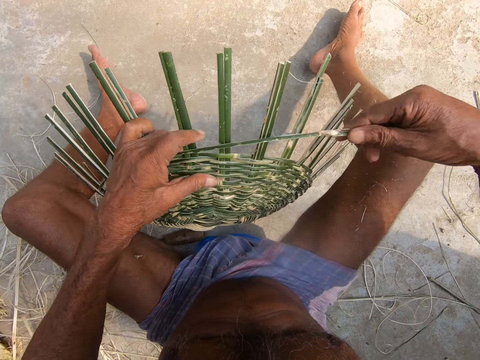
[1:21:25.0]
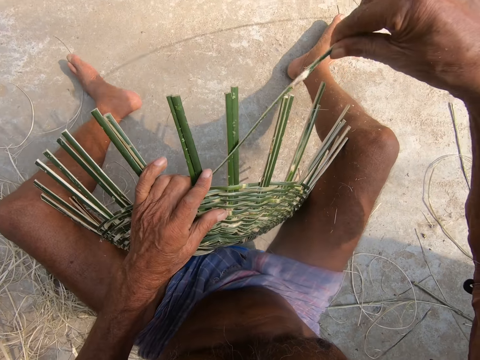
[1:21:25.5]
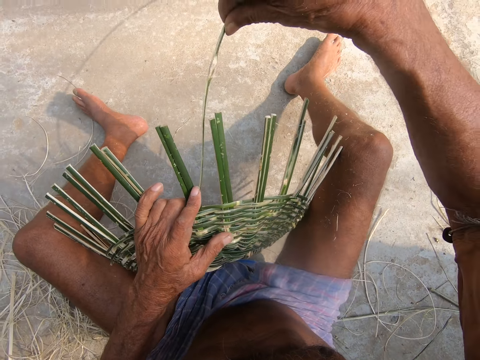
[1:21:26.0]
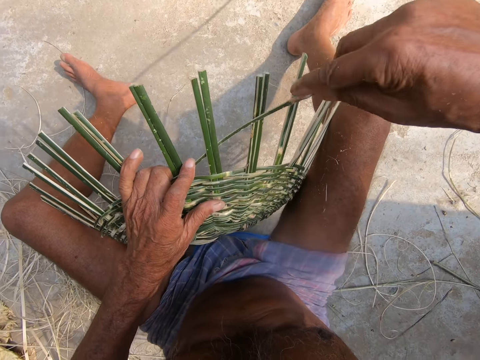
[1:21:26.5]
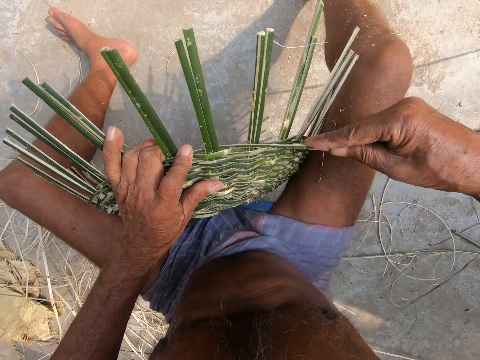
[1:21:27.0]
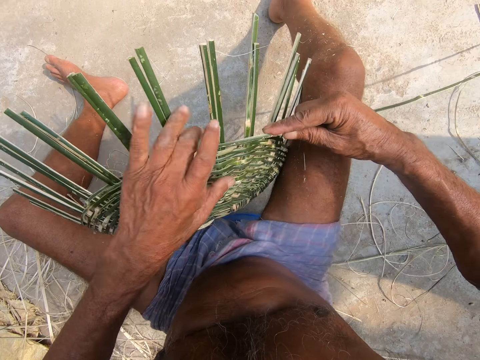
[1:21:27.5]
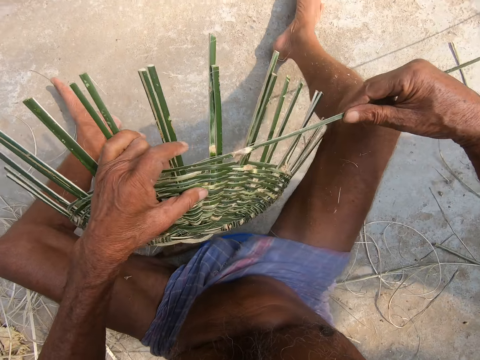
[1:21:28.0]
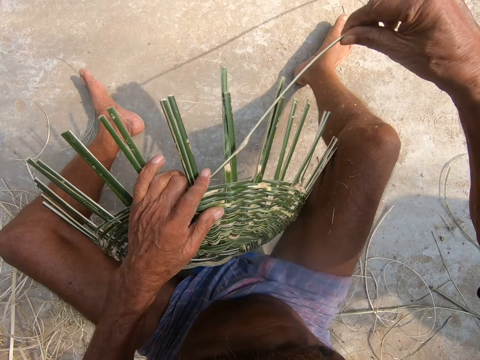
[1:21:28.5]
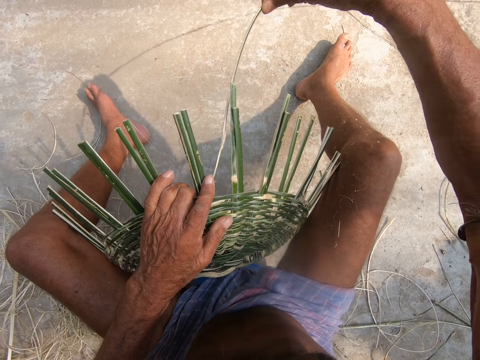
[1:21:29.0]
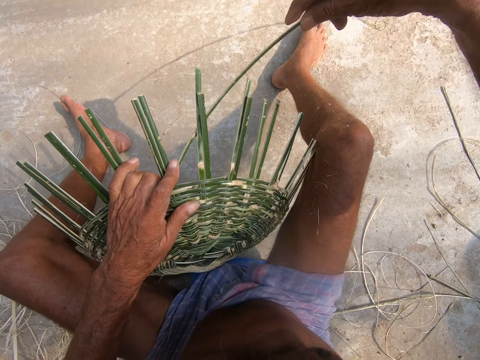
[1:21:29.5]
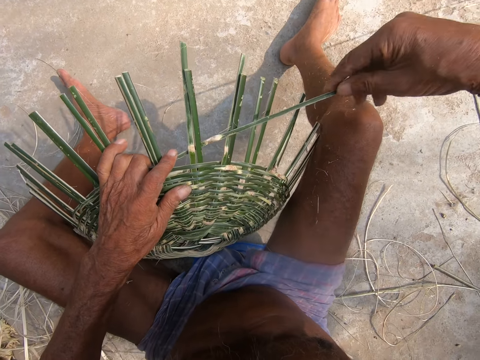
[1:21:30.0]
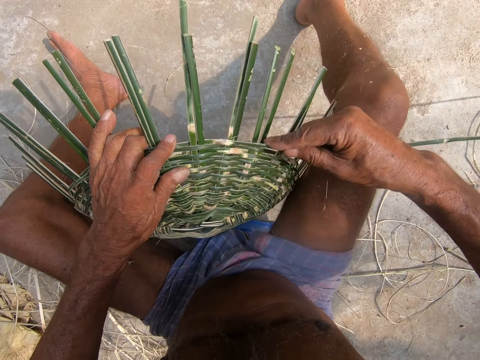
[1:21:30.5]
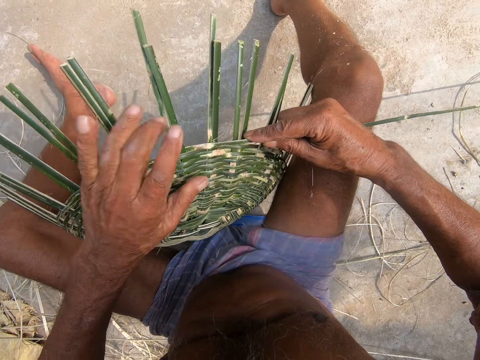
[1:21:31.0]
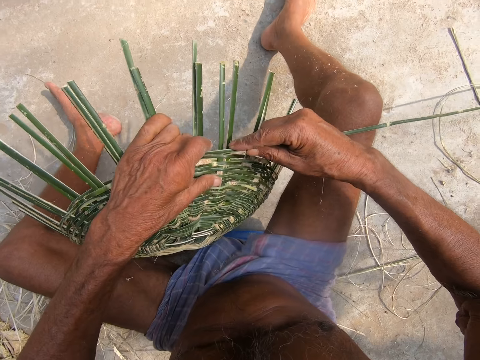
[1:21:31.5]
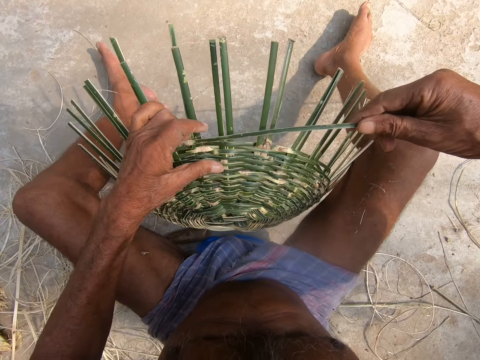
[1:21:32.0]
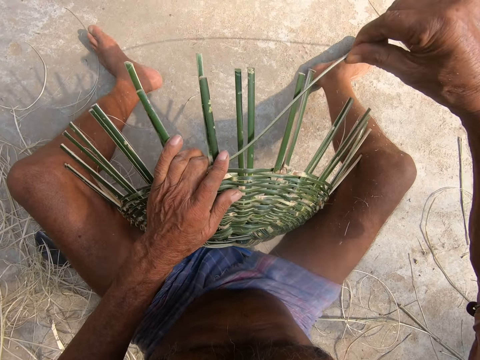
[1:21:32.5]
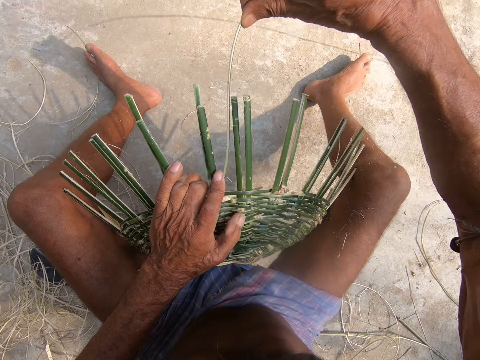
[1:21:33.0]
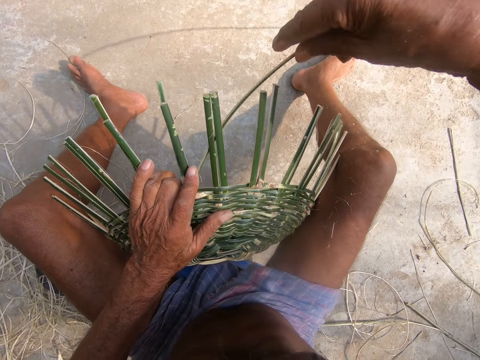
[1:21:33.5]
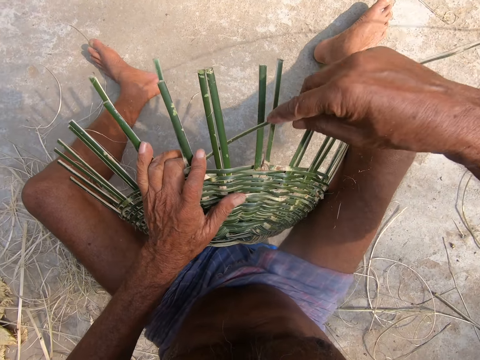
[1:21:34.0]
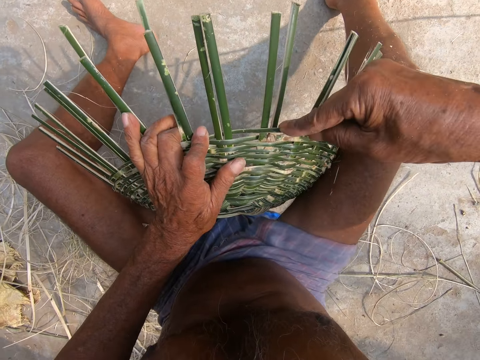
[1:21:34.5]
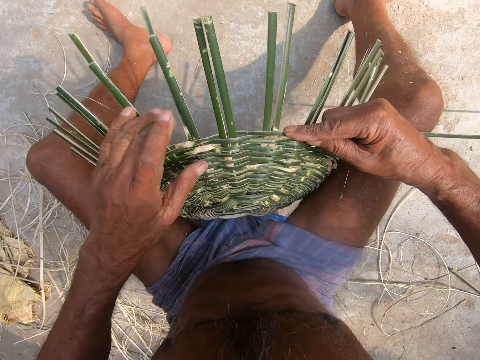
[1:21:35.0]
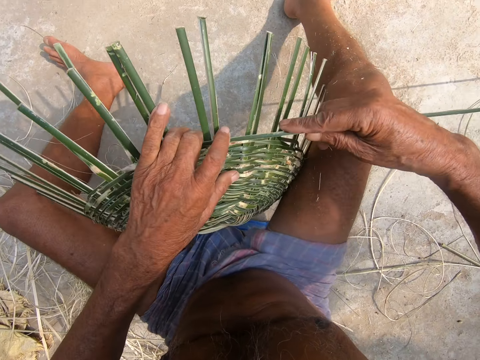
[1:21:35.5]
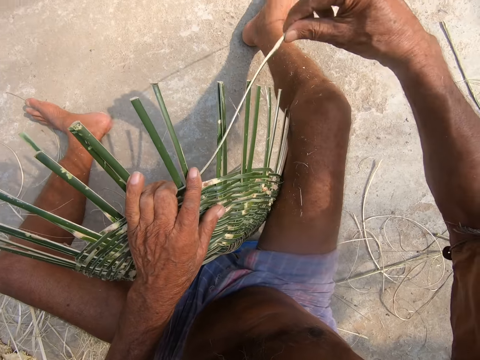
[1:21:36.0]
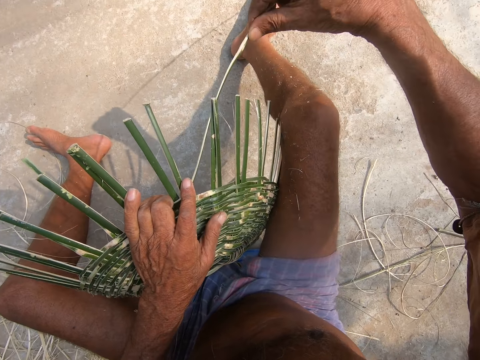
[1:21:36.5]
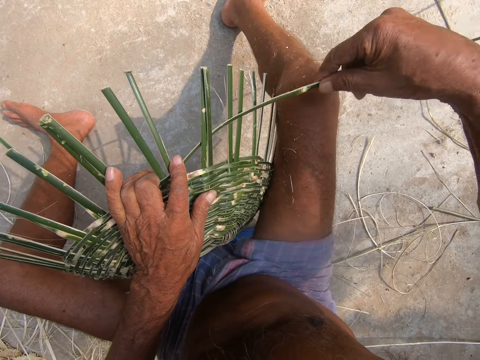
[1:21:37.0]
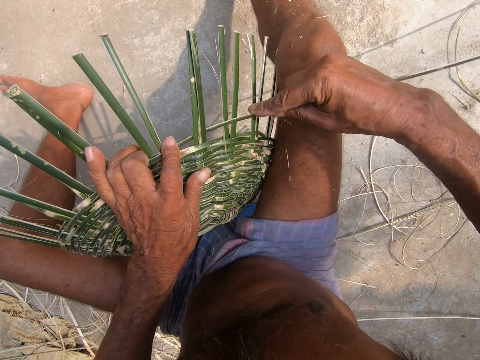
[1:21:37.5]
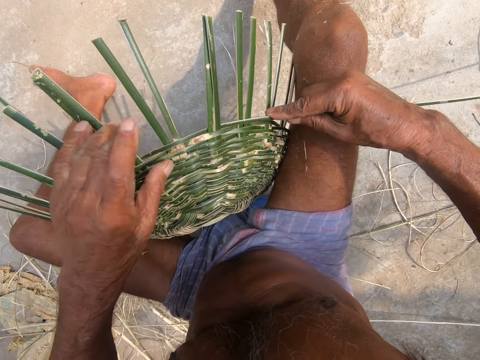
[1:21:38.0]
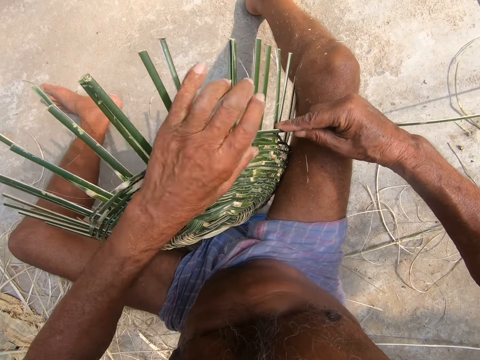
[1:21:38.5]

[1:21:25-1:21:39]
The camera wearer turns the basket. They weave the basket. They weave the basket again. They turn the basket. They weave the basket. They weave the basket again.

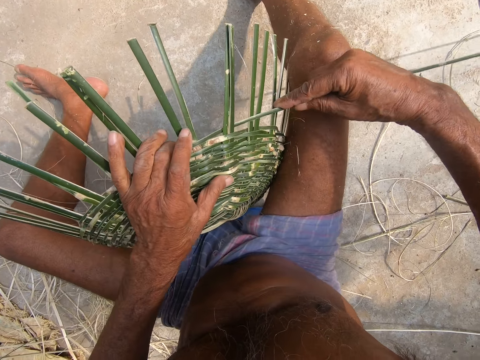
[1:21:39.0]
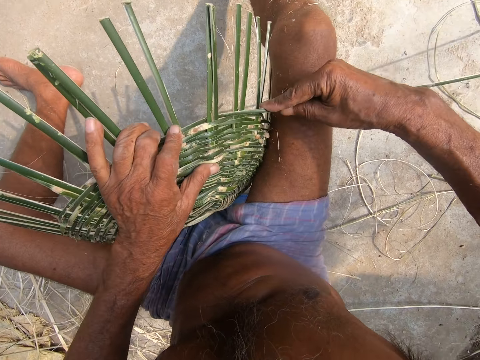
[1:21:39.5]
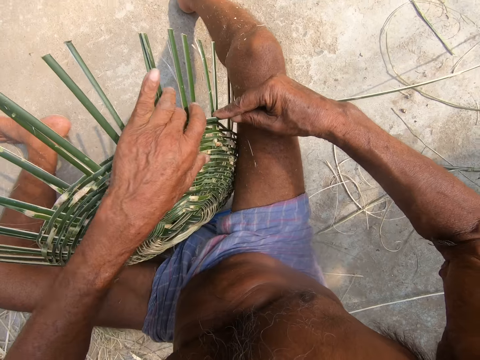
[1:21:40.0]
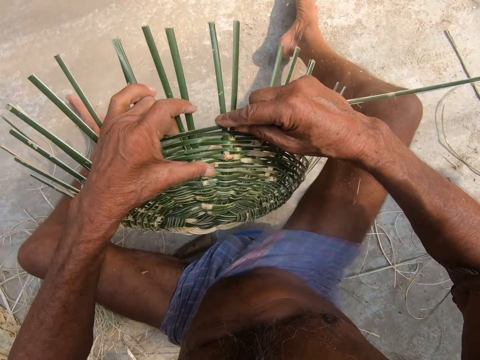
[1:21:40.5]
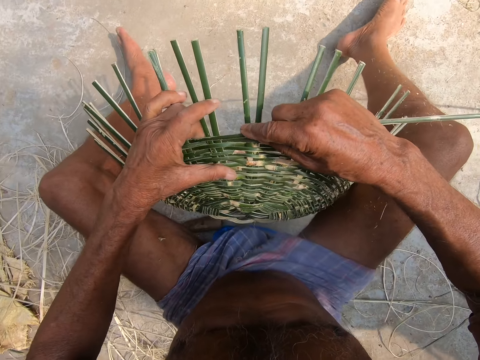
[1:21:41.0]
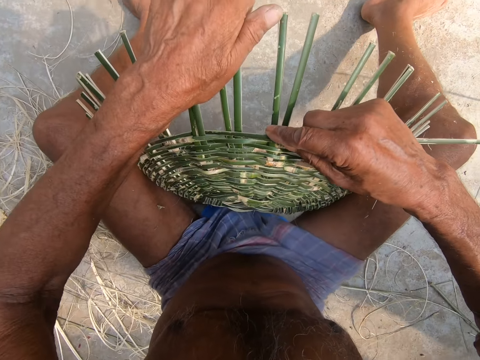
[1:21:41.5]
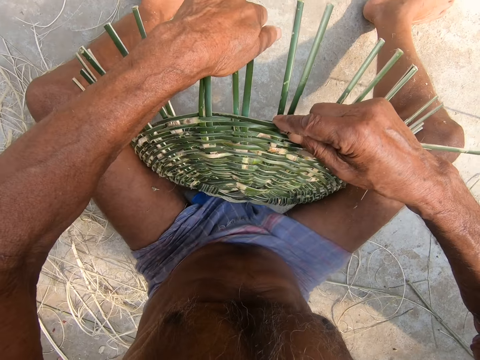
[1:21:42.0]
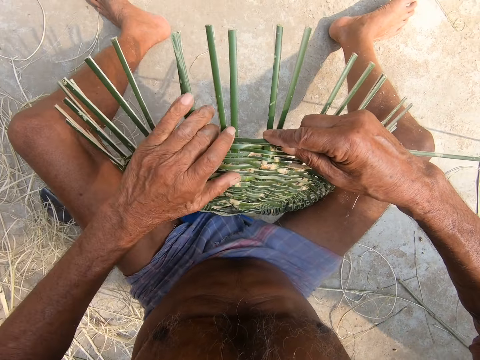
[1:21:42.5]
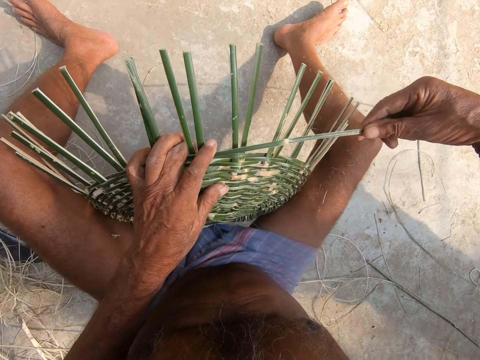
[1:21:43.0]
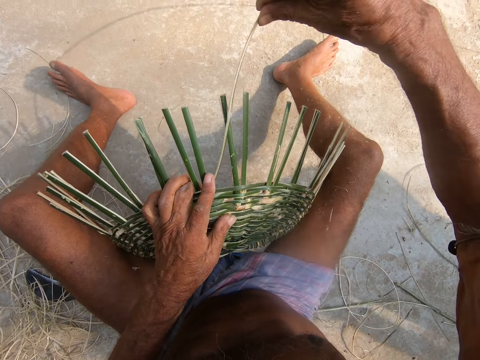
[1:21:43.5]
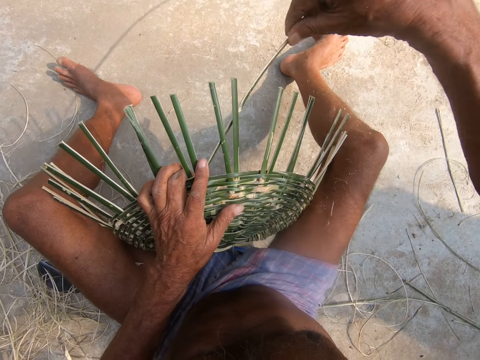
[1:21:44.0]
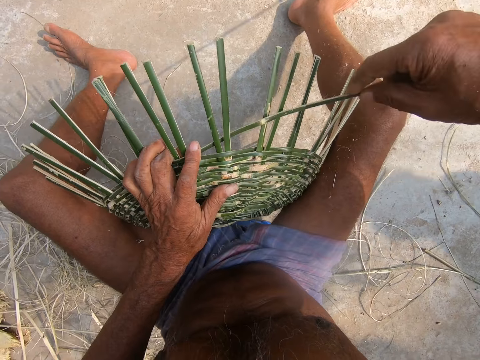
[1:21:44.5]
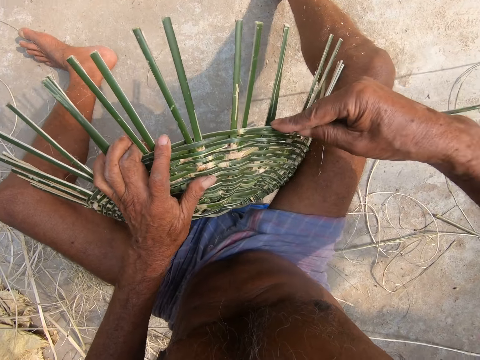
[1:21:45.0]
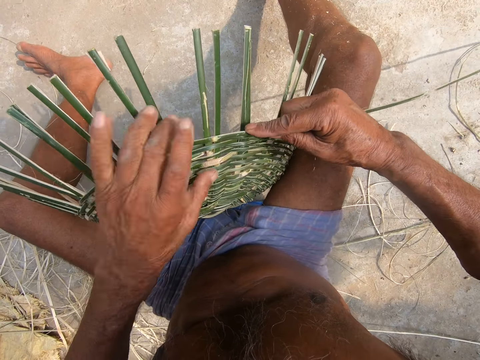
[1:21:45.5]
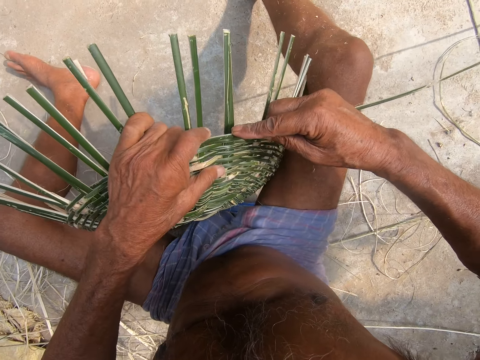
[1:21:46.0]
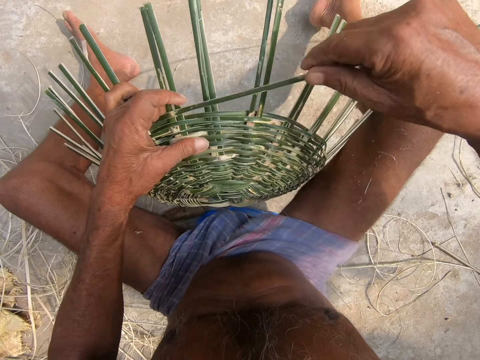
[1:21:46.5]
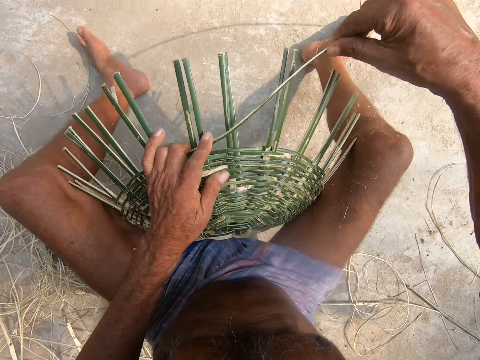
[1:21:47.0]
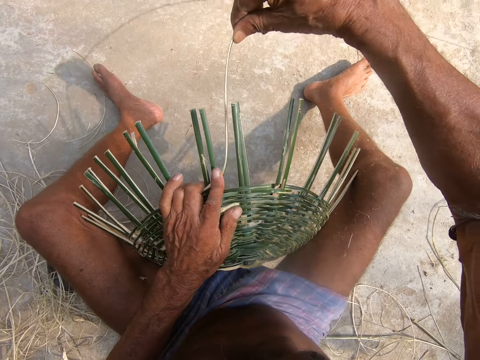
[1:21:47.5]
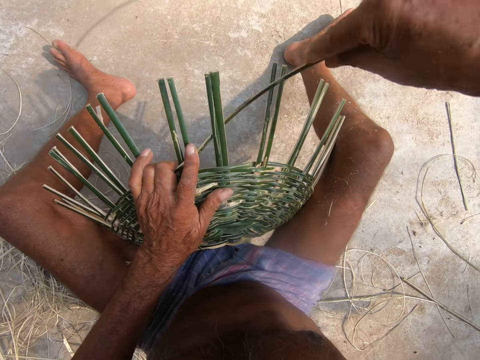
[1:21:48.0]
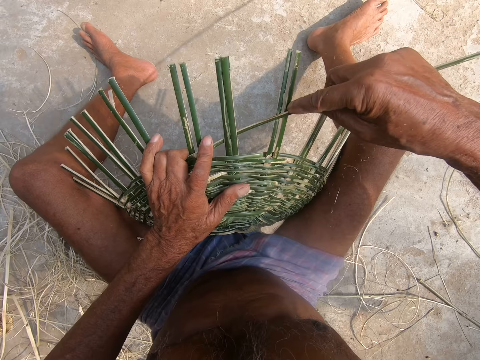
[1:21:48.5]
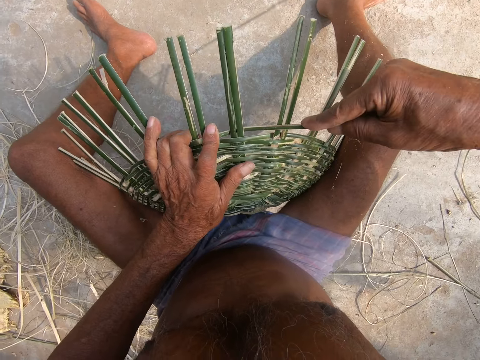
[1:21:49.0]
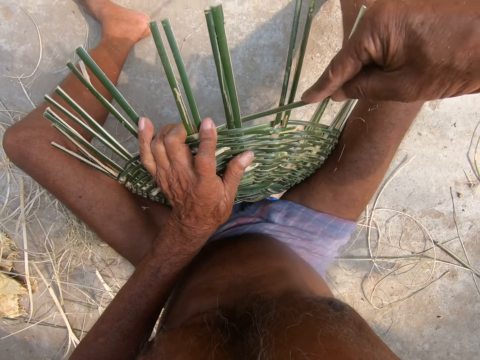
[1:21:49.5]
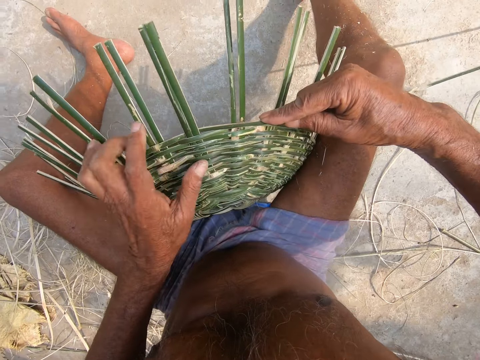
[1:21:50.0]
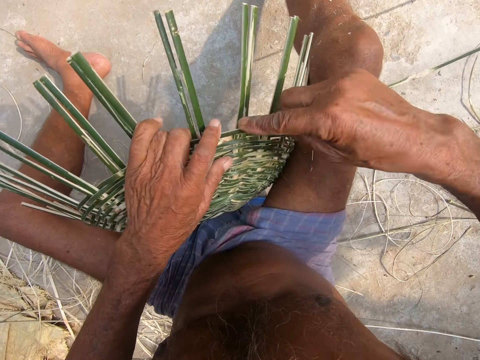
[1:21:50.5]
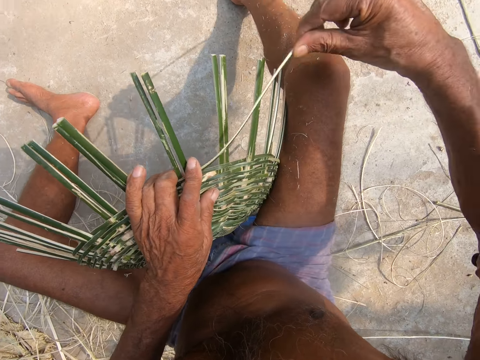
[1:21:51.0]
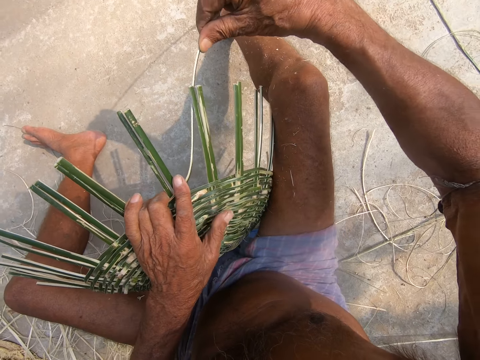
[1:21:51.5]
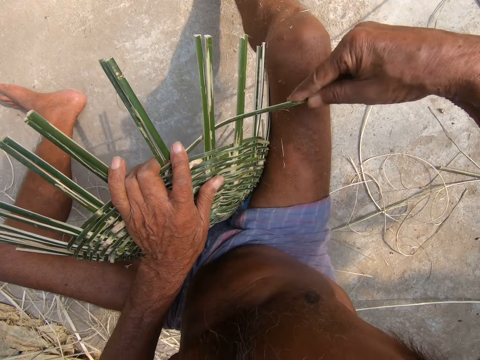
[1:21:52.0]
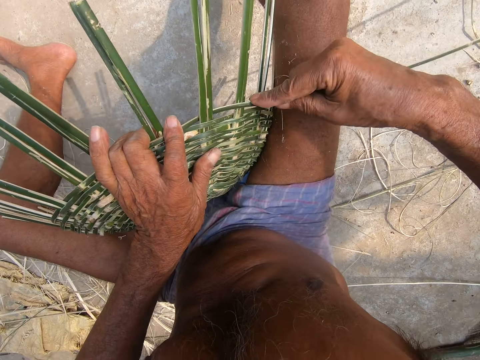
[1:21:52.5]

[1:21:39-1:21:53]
The camera wearer turns the basket. He adjusts the bamboo strokes on the basket with his left hand. He bends the bamboo strips. He weaves the basket with the bamboo stroke using both hands. He weaves the basket.
